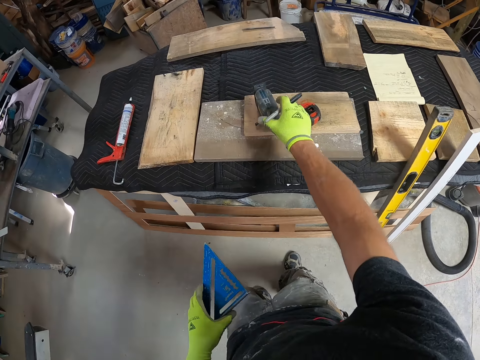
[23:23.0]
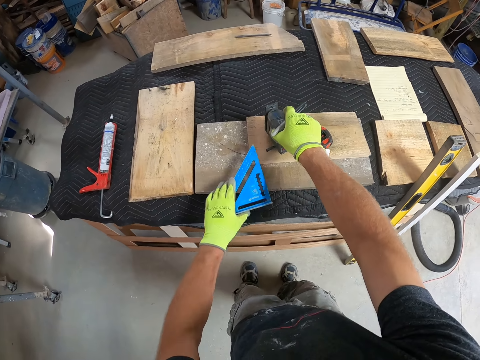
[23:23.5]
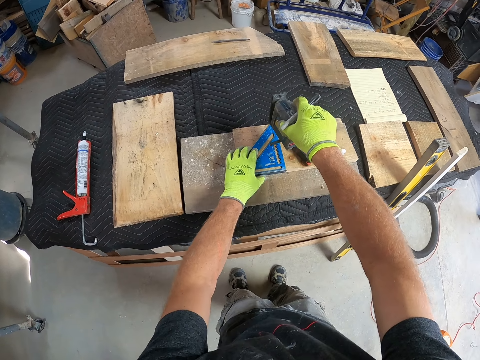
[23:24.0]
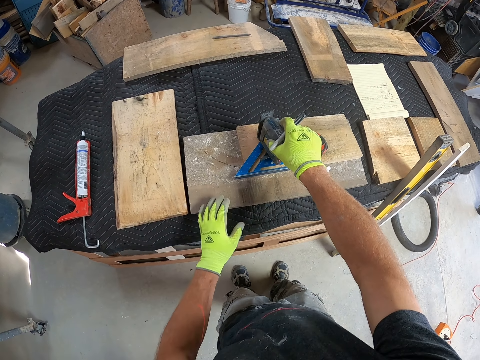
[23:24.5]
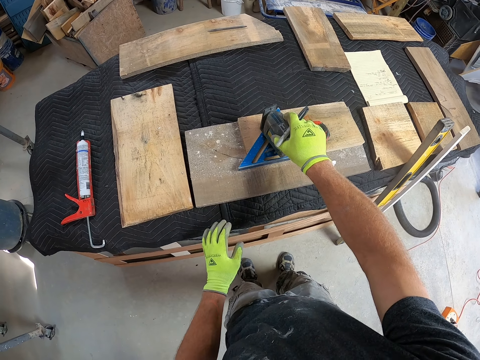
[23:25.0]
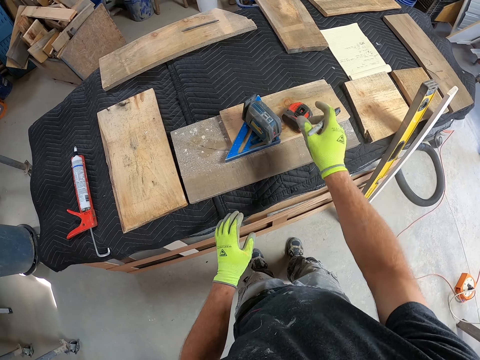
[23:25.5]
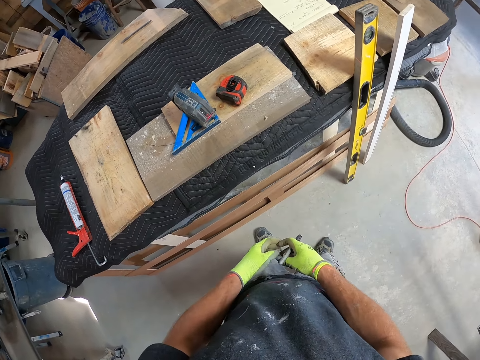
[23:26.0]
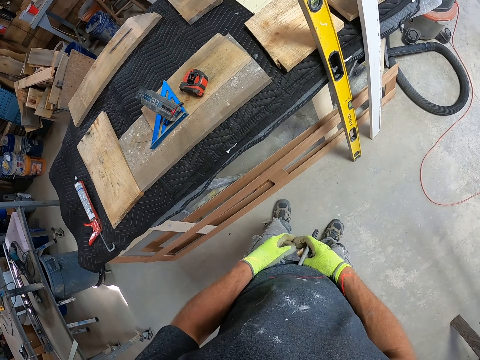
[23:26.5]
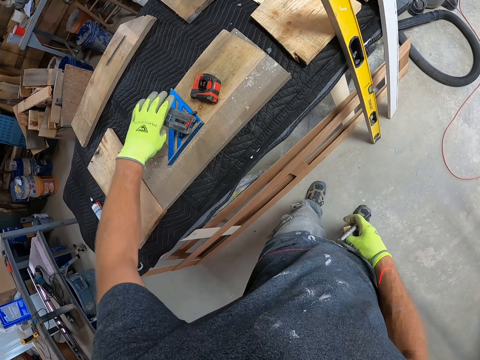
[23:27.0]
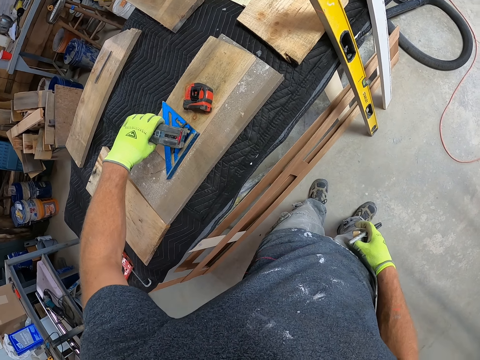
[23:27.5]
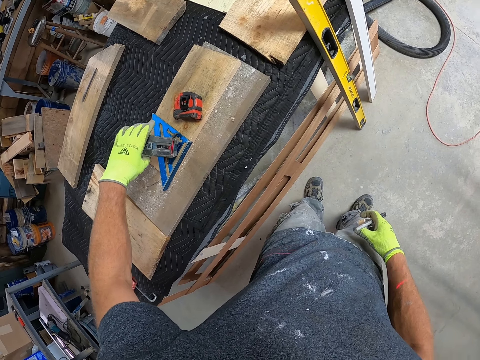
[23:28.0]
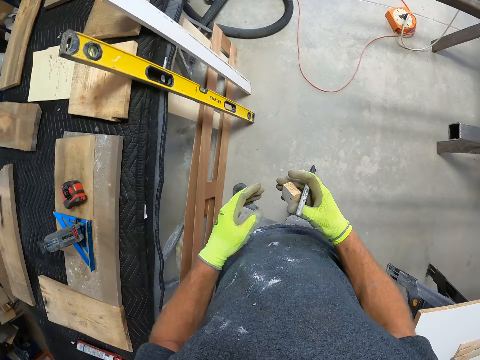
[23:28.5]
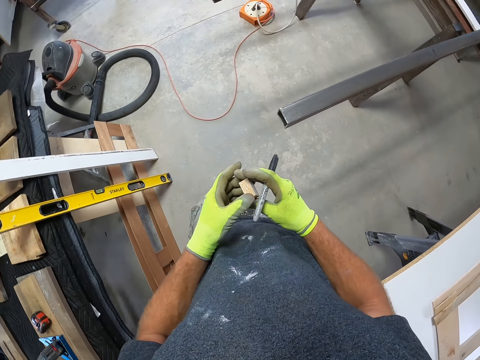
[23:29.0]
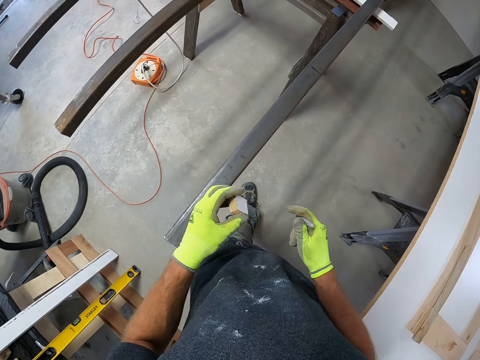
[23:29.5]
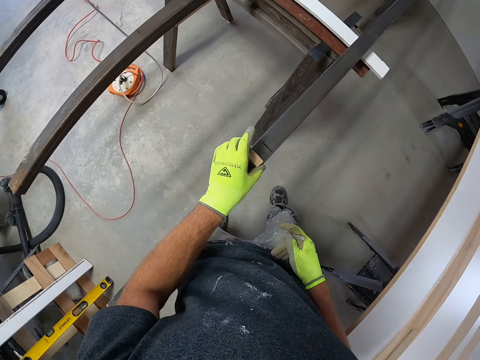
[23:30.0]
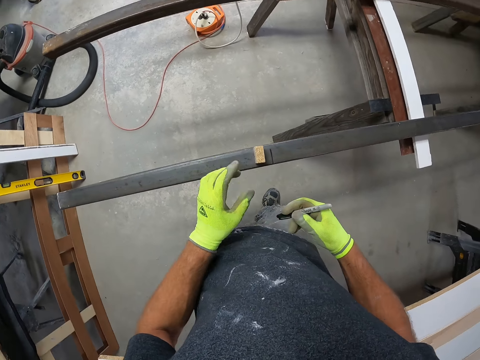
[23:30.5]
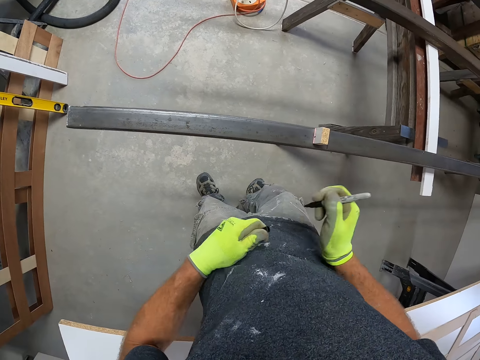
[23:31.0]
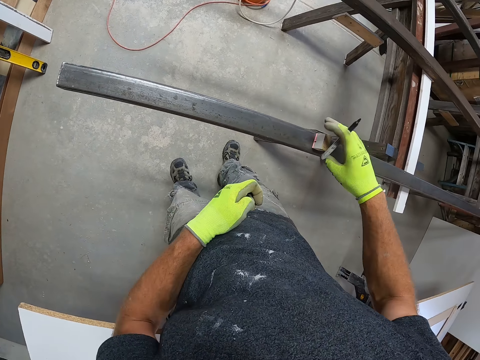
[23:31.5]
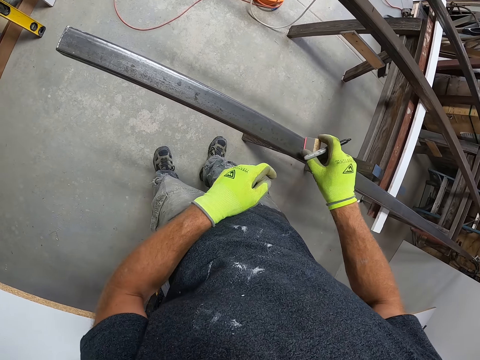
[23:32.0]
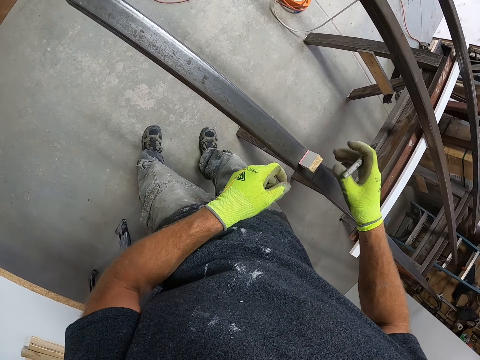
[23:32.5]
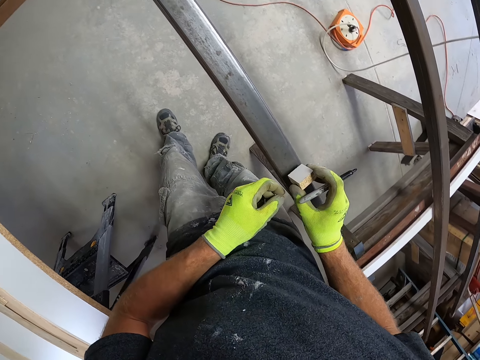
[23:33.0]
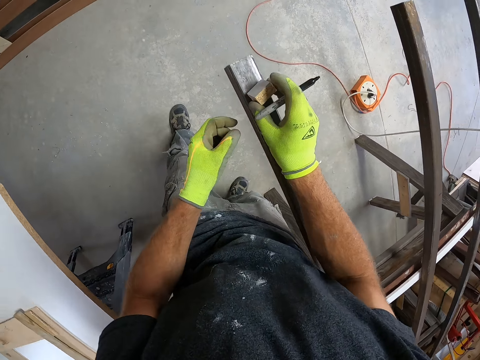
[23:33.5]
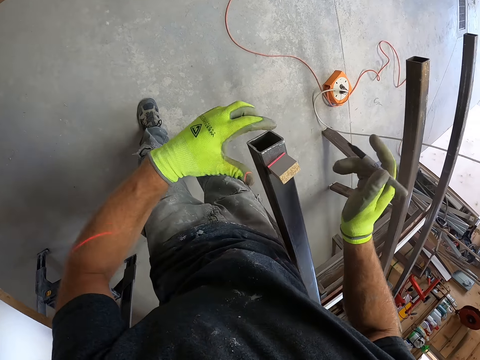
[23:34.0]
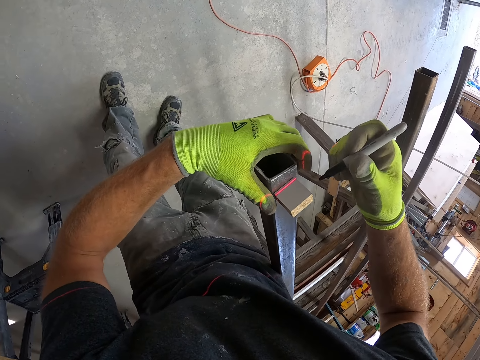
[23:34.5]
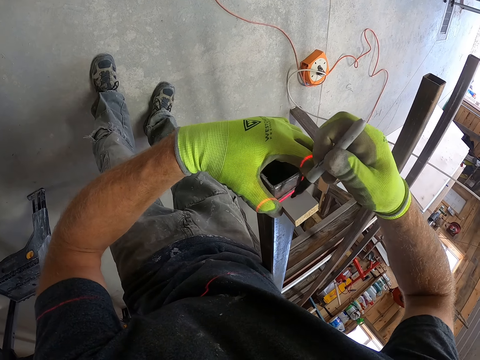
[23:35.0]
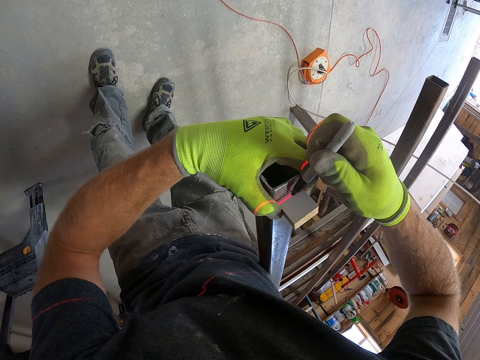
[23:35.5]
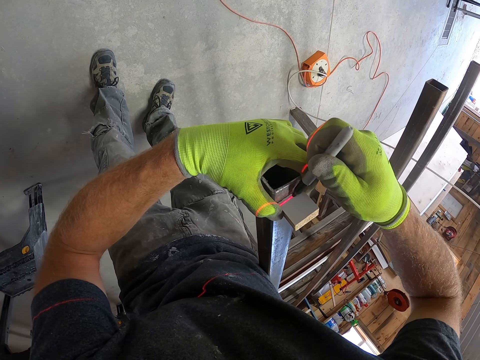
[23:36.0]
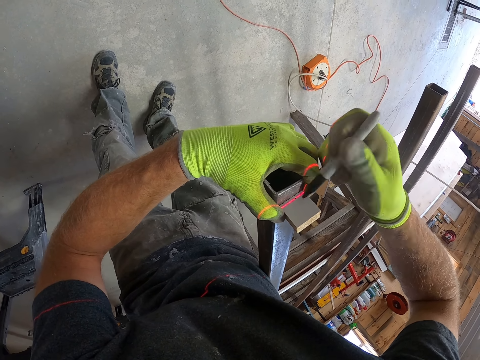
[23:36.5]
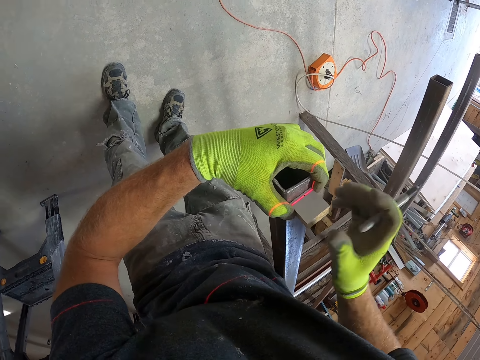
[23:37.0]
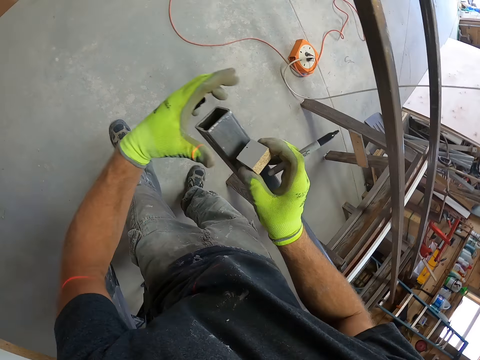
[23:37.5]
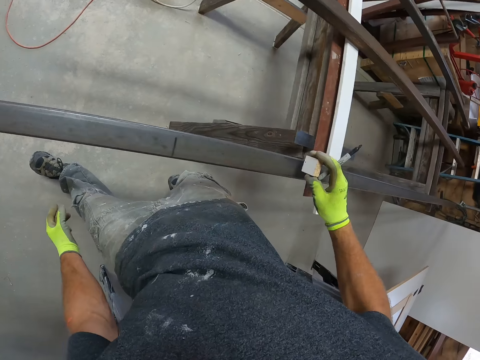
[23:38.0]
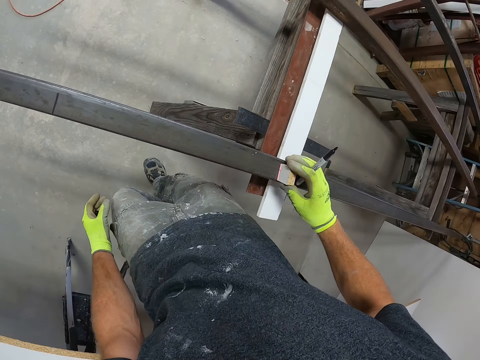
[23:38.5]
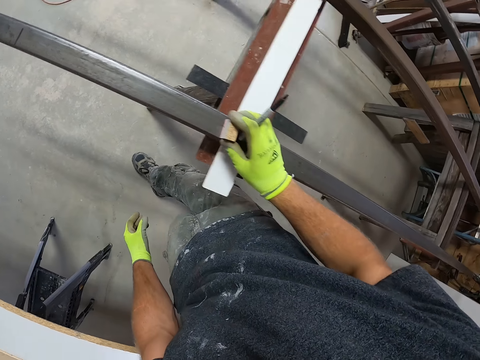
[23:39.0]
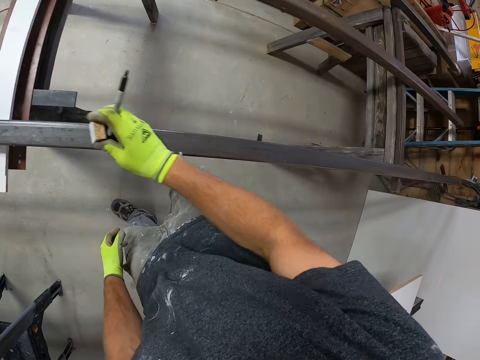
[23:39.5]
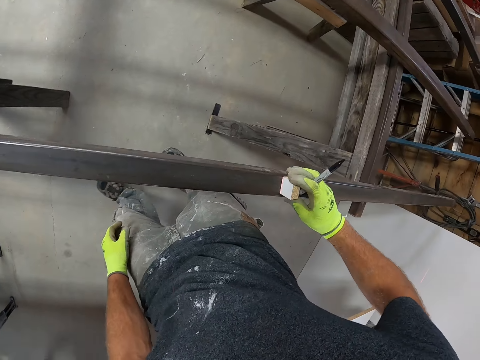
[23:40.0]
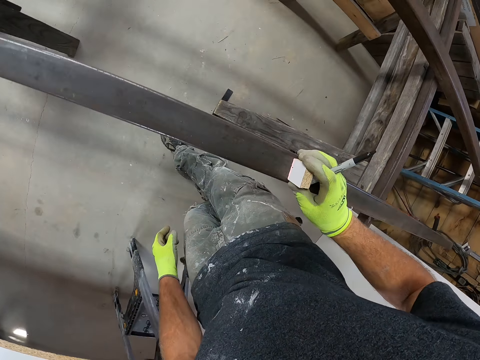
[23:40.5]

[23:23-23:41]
The camera wearer lifts a measuring tool up from the table. They place the blue measuring tool underneath the other. They put a piece of wood on the metal or iron. They adjust the wood on the iron. They mark on the piece of wood with a pen. They adjust the wood on the iron.

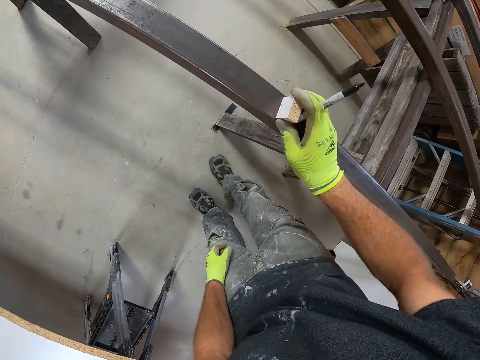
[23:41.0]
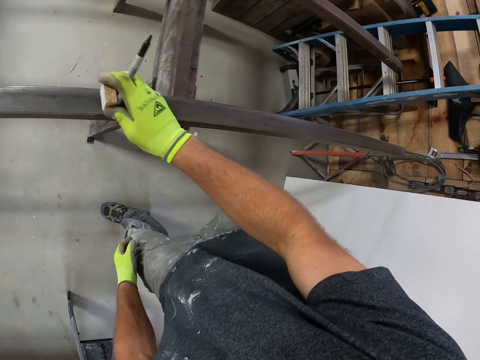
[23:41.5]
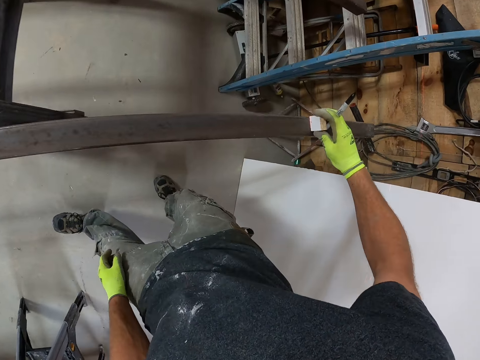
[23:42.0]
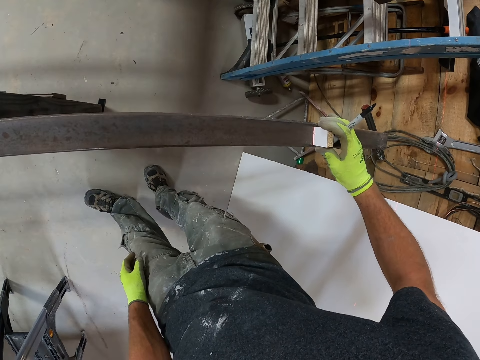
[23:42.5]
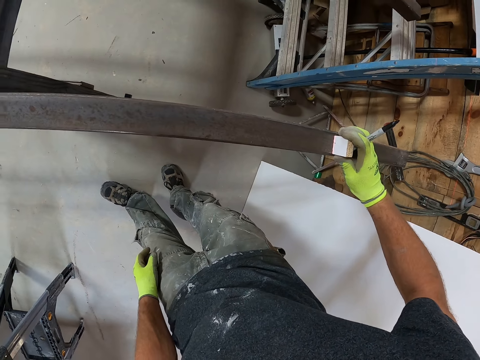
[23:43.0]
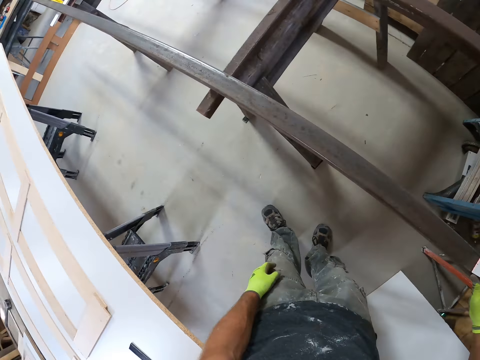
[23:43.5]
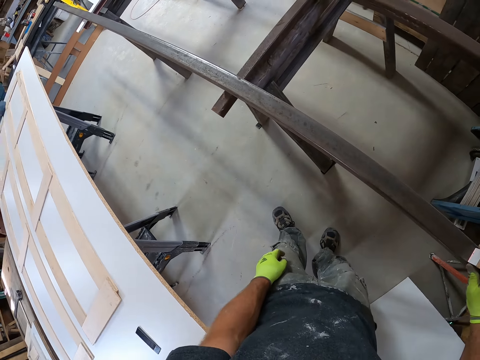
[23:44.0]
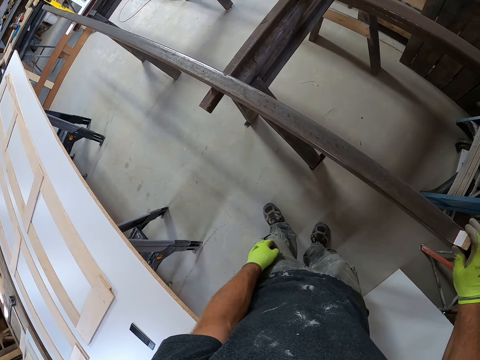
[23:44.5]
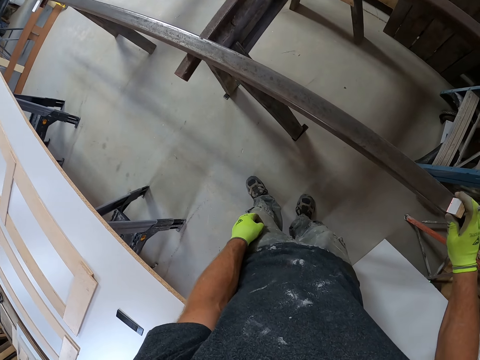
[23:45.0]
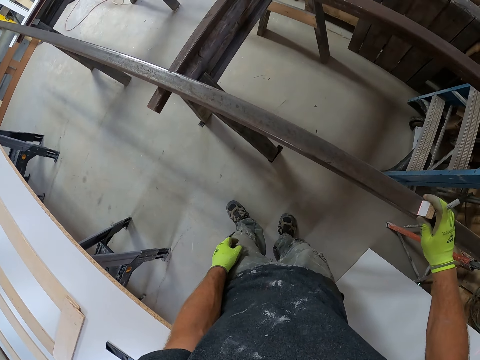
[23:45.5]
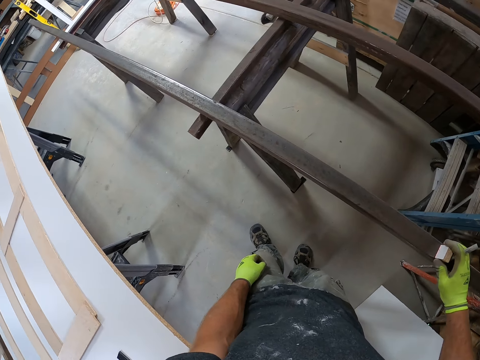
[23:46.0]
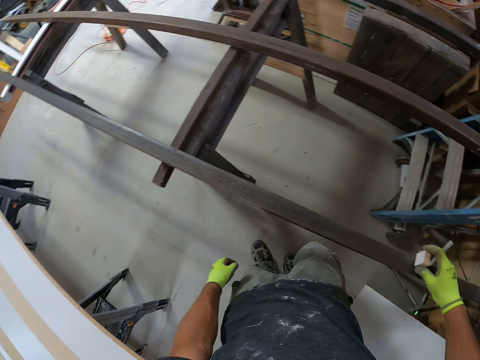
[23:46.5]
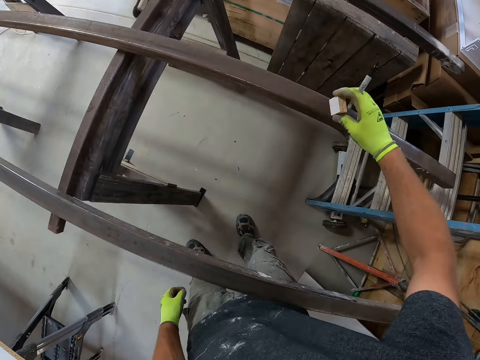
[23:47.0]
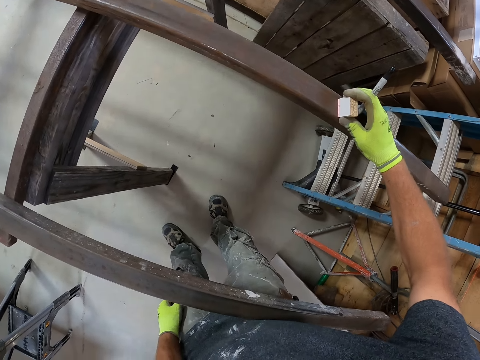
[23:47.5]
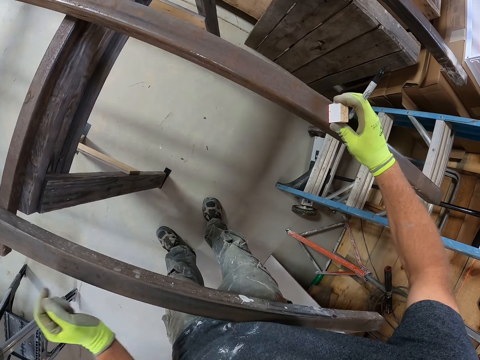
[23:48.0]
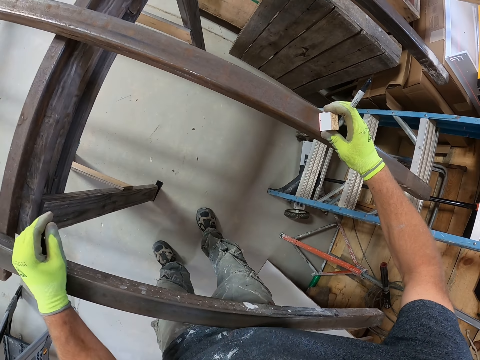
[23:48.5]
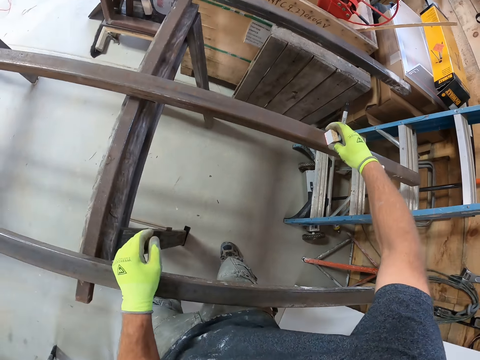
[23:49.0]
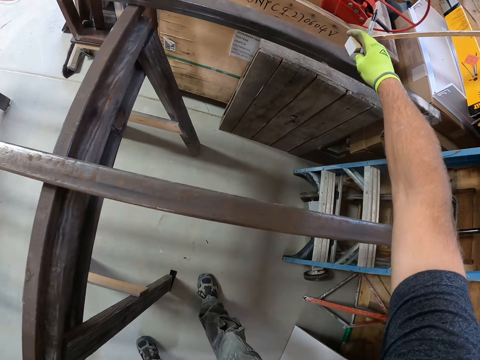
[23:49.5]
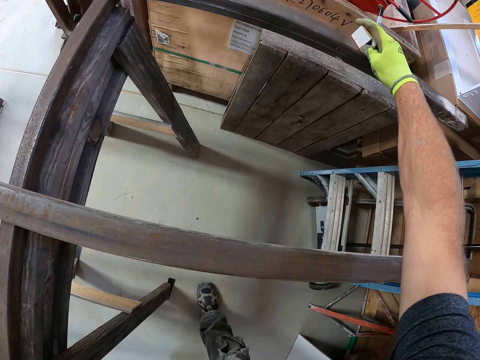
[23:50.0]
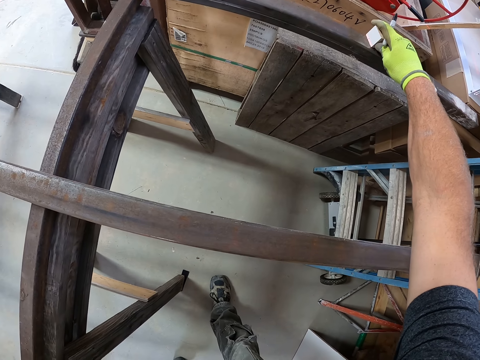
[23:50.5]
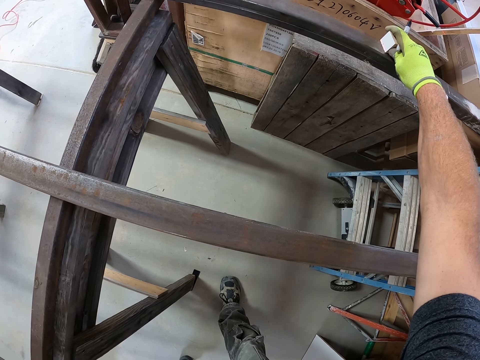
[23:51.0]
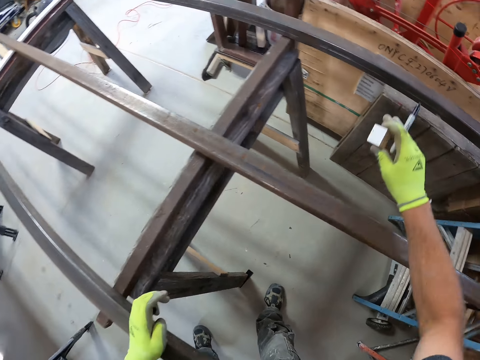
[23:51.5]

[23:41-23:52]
The camera wearer moves the piece of wood on the metal.
